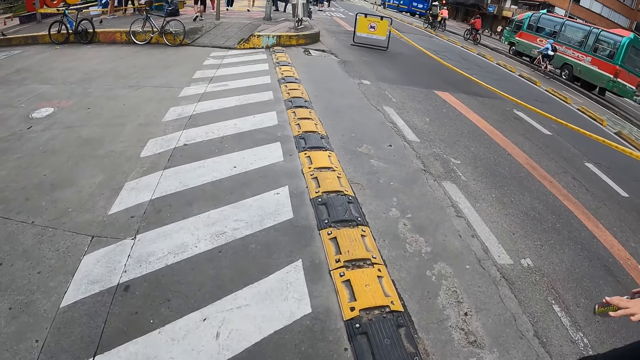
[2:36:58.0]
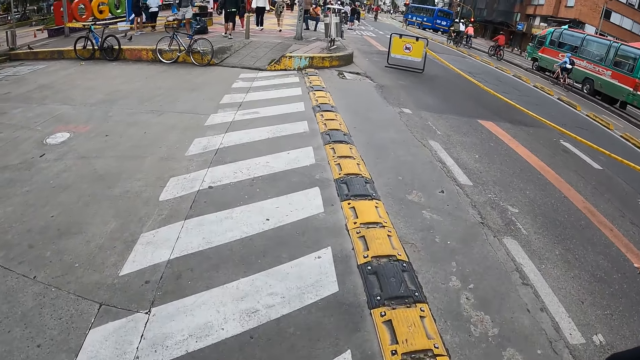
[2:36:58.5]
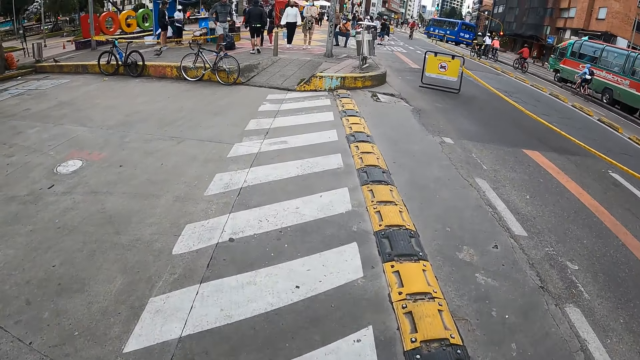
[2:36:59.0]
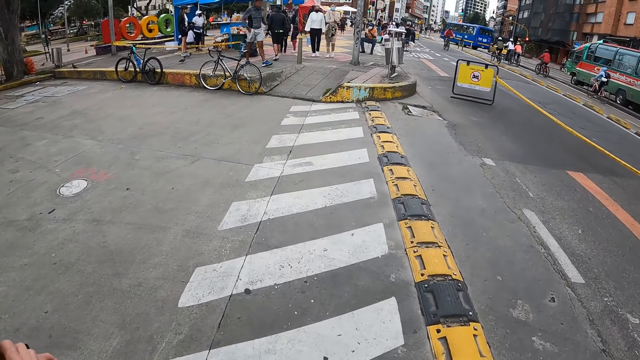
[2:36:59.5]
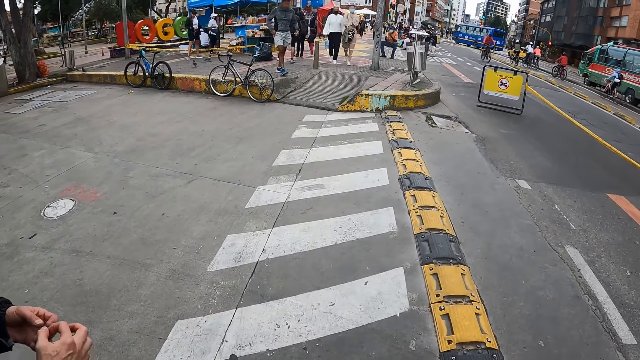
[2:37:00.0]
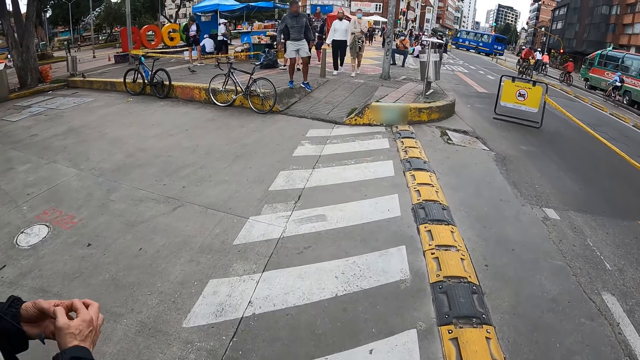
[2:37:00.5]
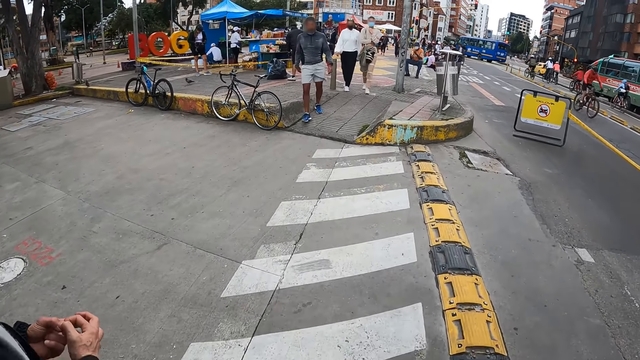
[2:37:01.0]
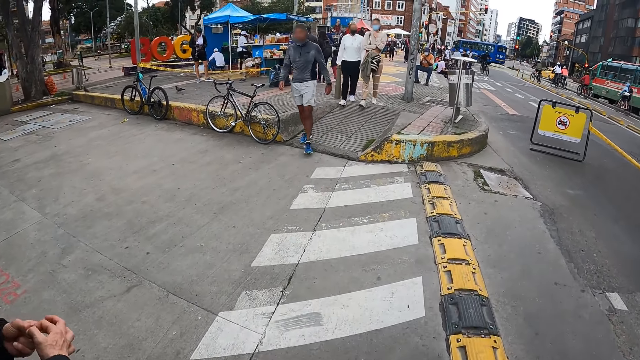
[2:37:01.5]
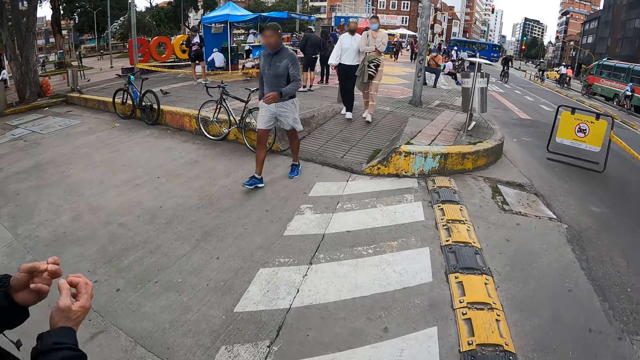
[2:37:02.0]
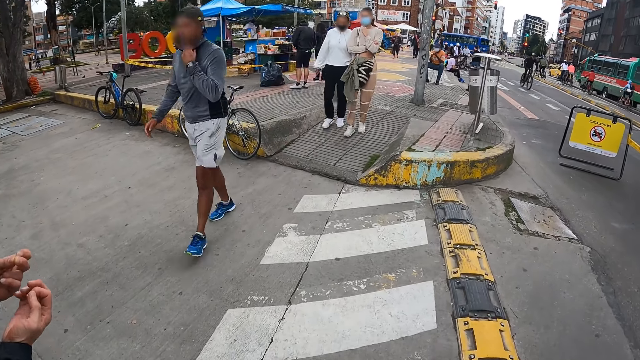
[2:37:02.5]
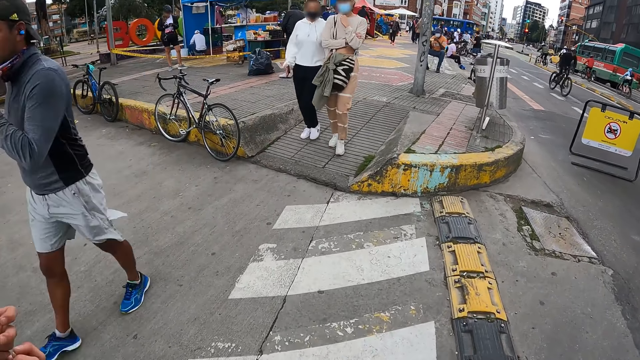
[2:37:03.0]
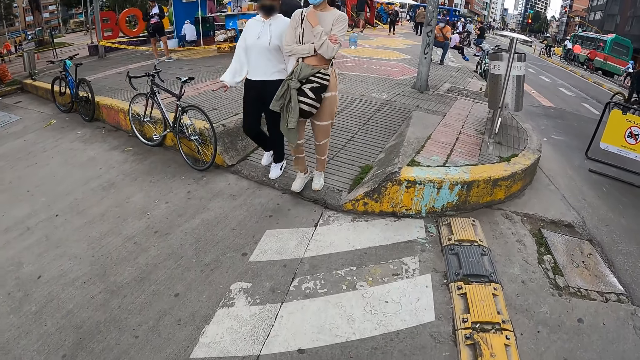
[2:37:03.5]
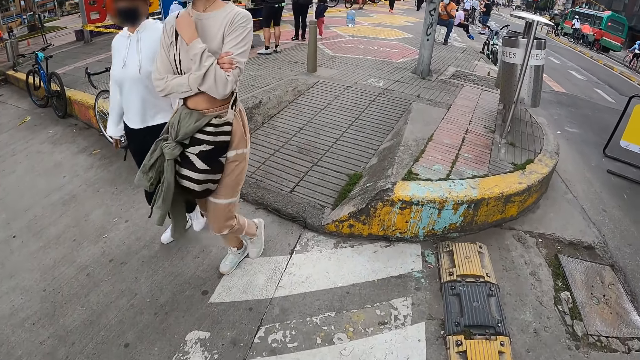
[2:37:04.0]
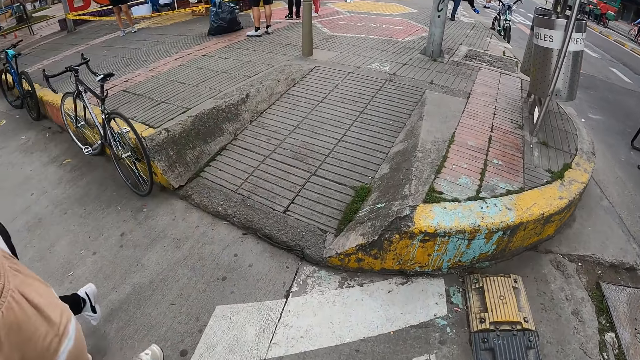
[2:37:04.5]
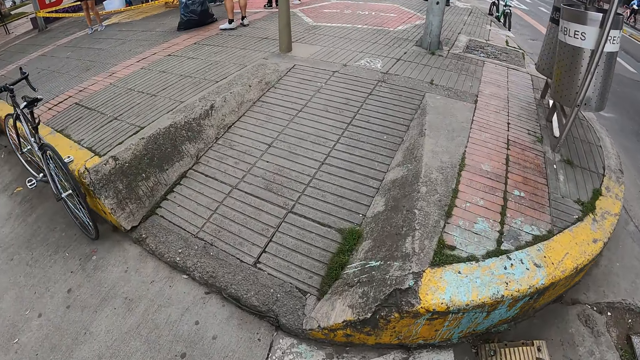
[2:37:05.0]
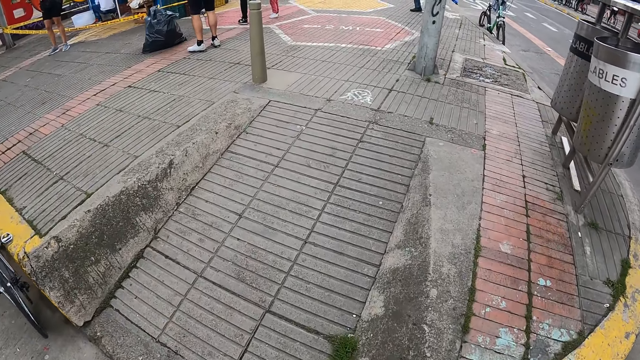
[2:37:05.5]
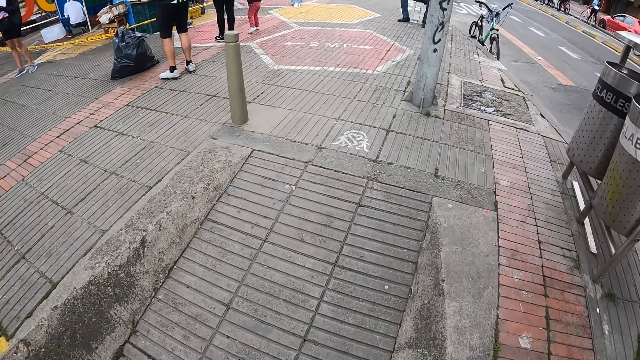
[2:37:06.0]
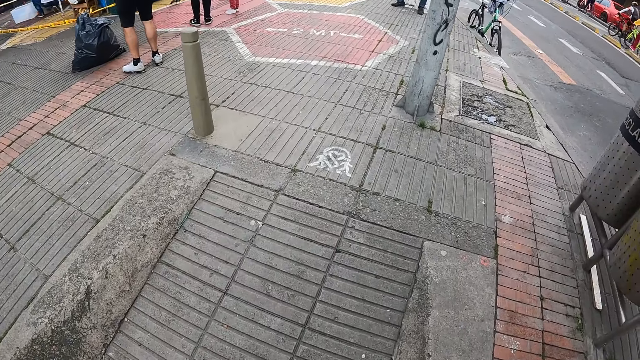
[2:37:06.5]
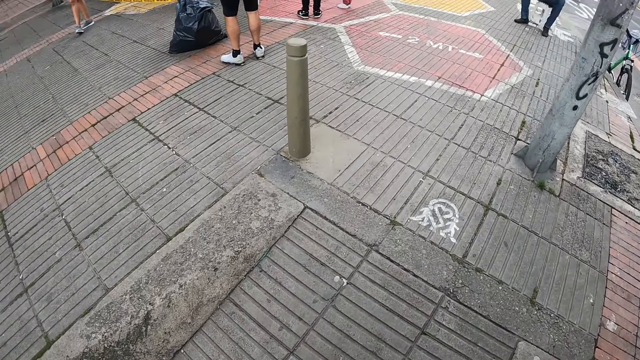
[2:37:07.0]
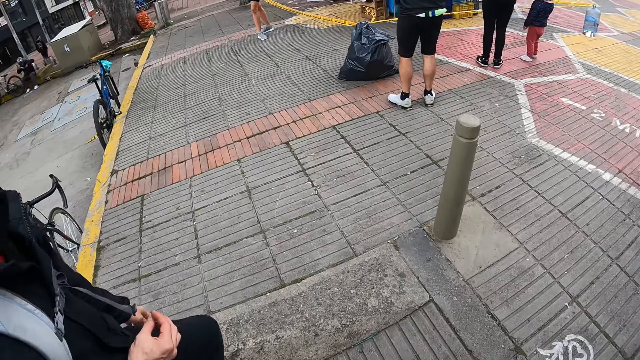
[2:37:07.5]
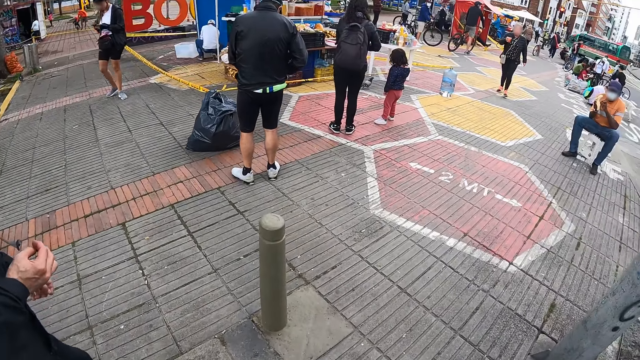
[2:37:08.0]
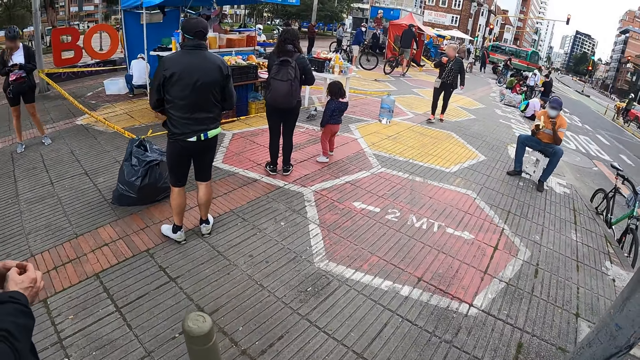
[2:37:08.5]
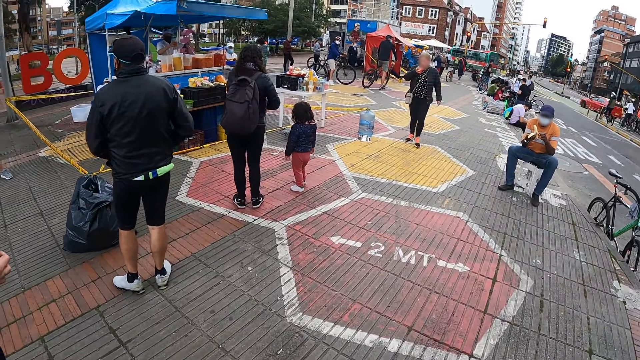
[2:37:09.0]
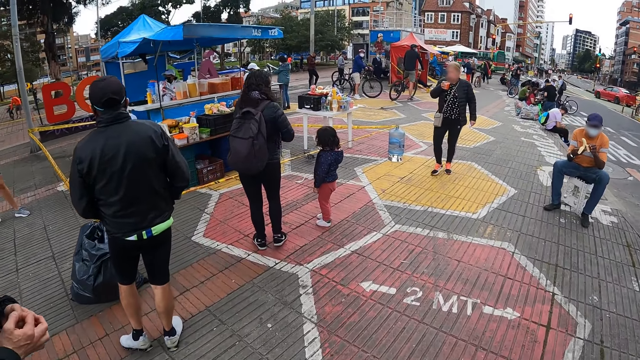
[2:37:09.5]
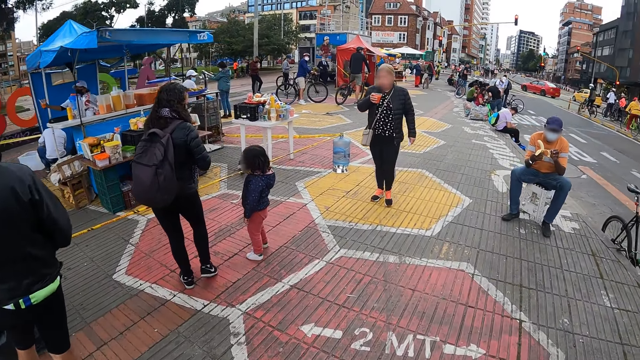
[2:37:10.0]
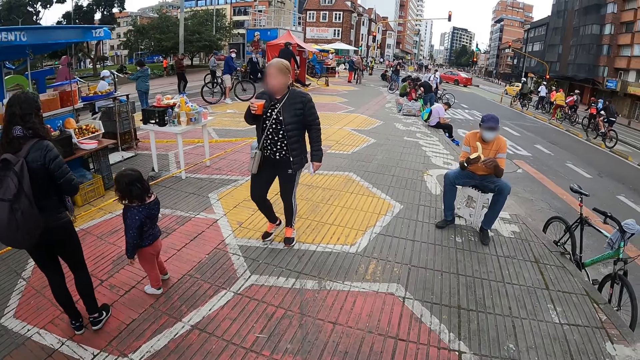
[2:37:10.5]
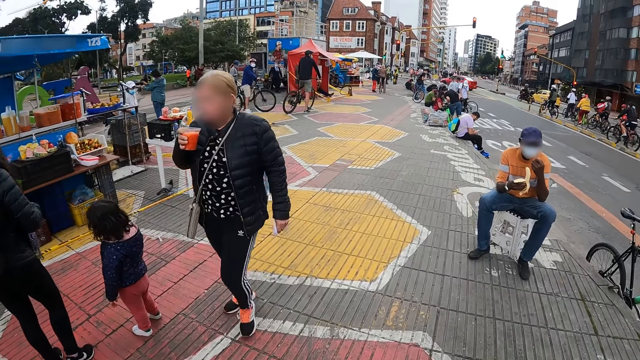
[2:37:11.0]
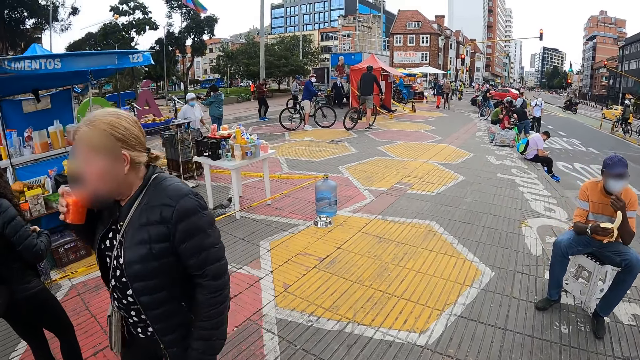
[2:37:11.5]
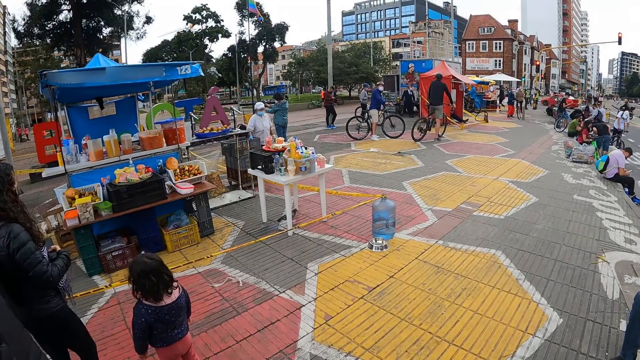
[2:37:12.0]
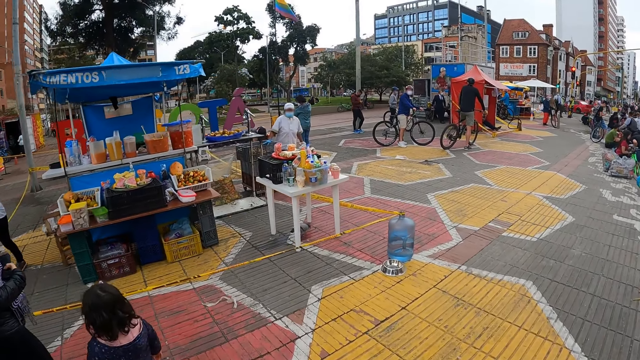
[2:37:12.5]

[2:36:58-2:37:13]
A person moves a hand around. The camera wearer walks around. They turn to the side. They walk around.

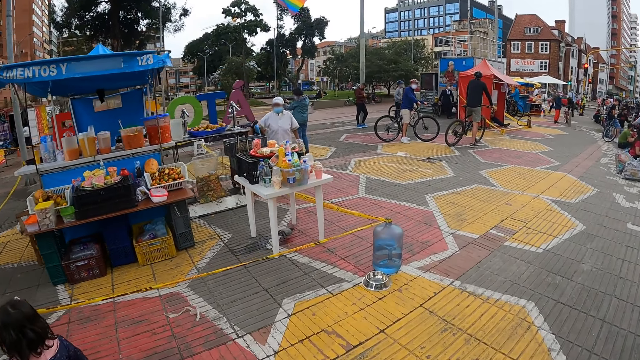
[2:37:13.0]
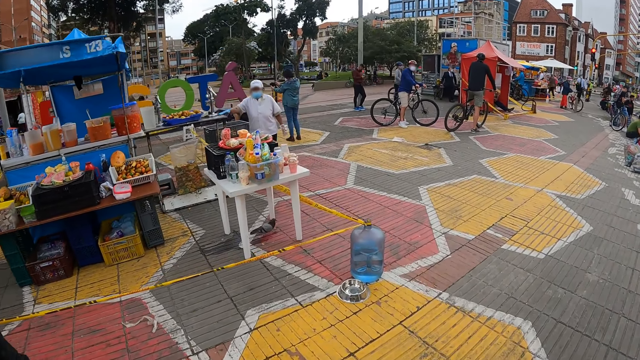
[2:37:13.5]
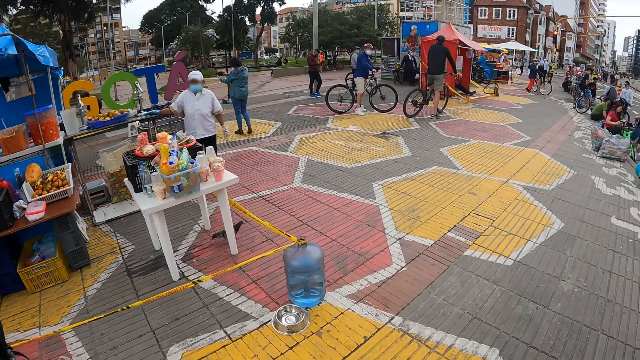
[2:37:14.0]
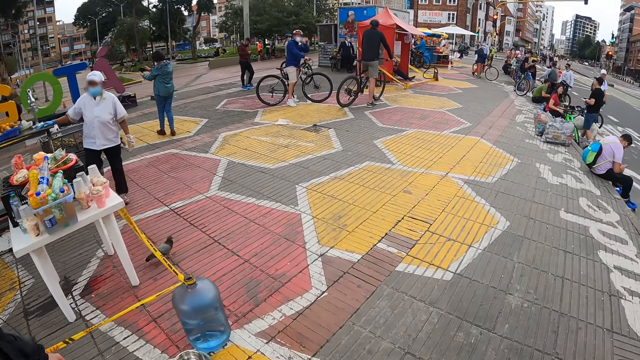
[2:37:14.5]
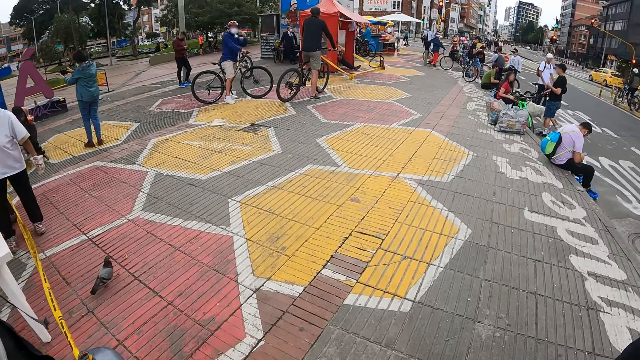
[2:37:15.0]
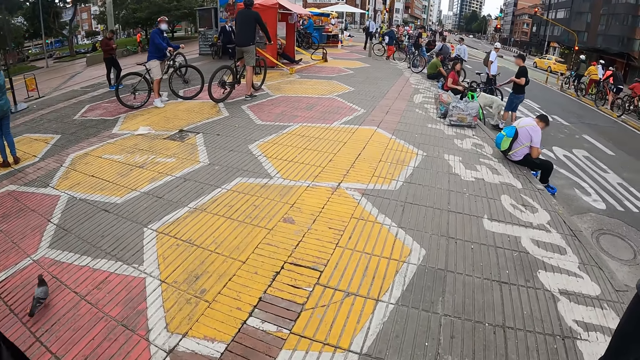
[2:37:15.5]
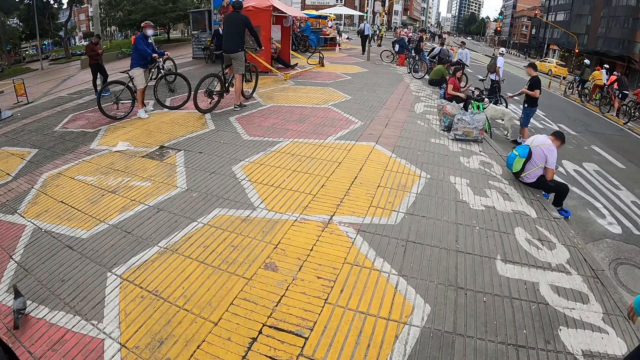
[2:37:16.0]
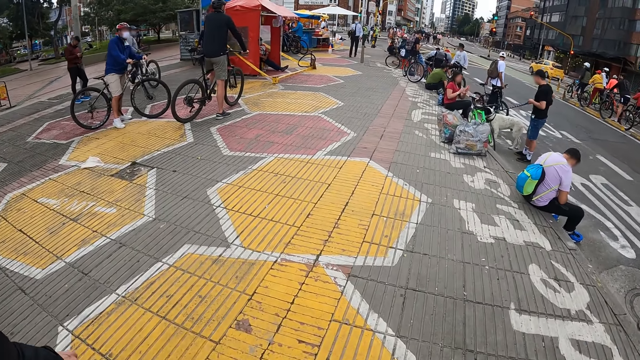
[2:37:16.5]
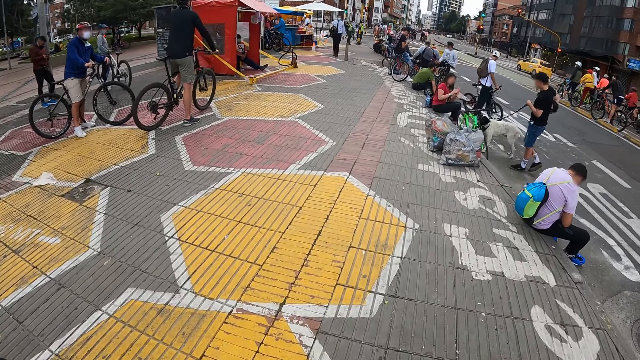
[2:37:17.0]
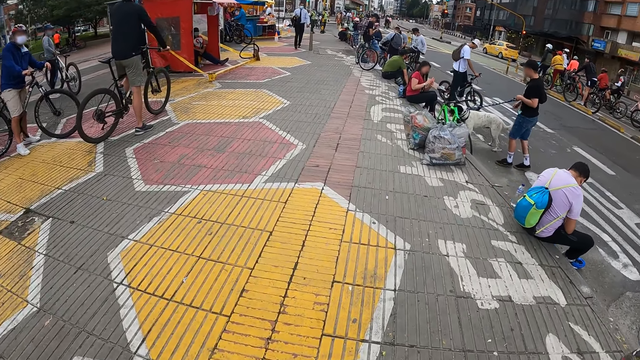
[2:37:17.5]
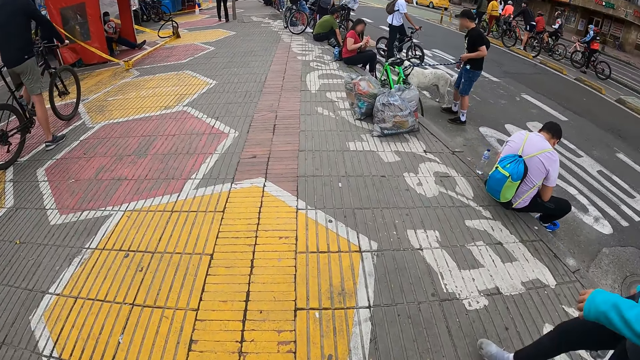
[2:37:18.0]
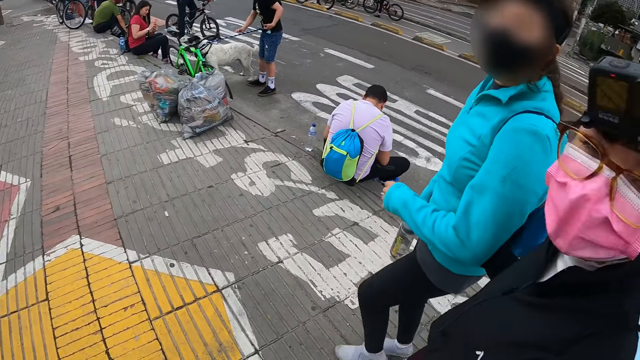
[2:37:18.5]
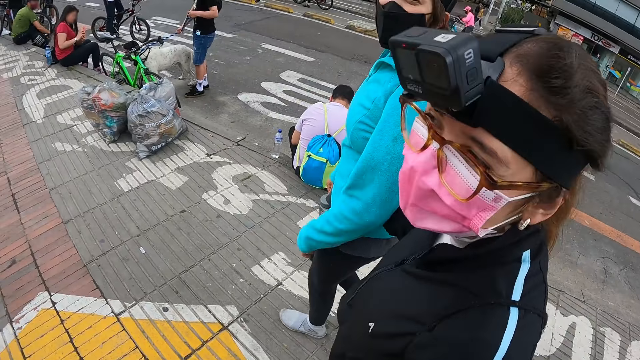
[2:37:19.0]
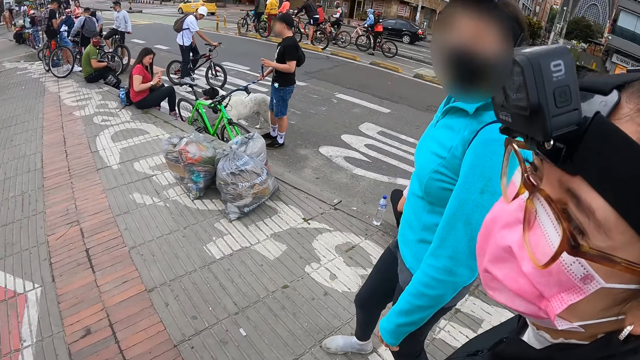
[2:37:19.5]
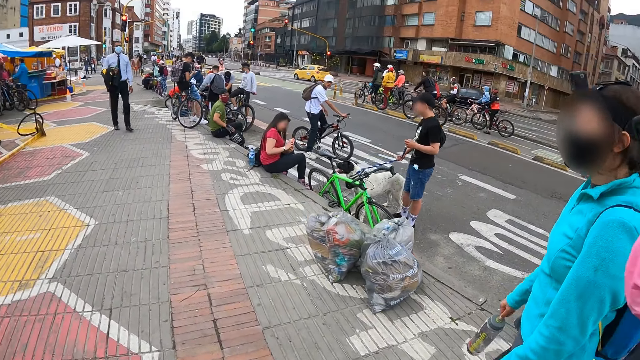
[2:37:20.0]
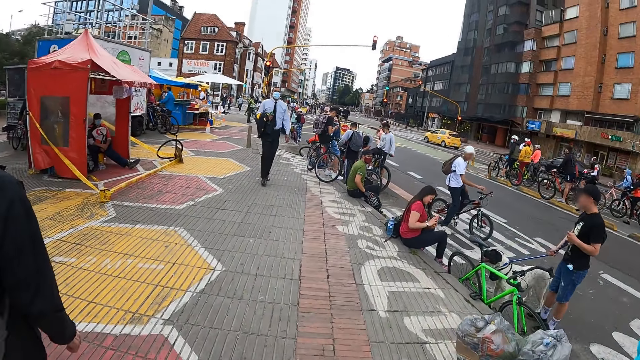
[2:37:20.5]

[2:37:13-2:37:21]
The camera wearer turns to the side. They walk around. They turn to the side. A person walks around. Another person walks around.
